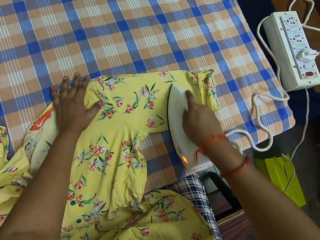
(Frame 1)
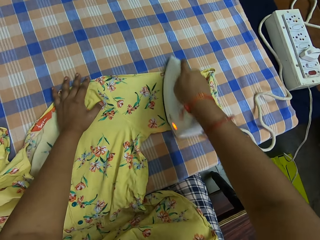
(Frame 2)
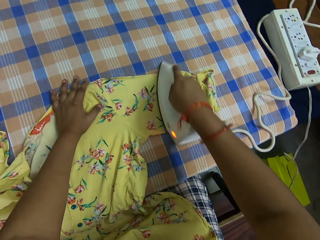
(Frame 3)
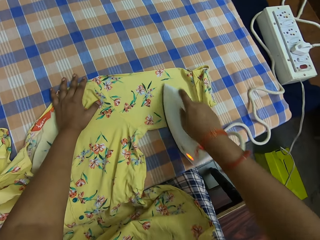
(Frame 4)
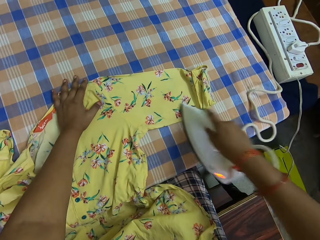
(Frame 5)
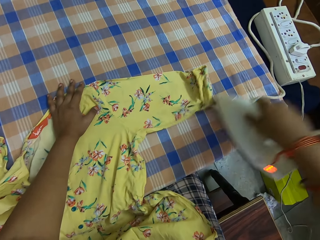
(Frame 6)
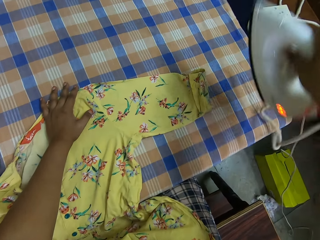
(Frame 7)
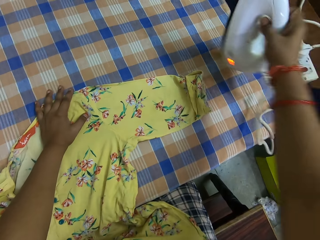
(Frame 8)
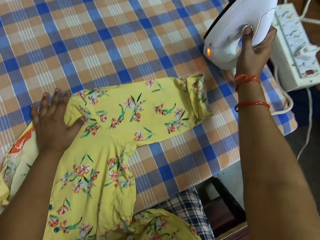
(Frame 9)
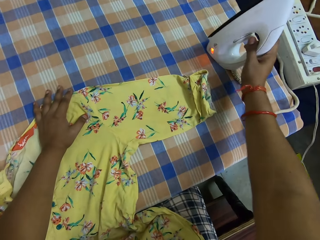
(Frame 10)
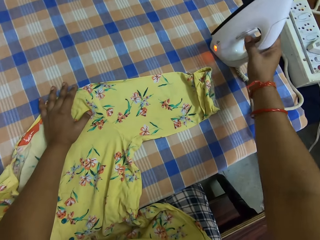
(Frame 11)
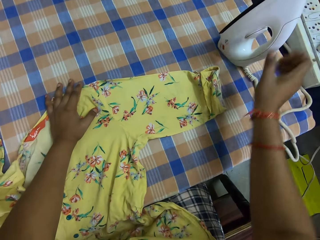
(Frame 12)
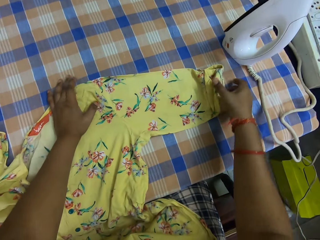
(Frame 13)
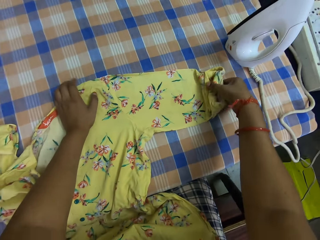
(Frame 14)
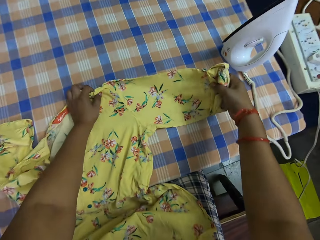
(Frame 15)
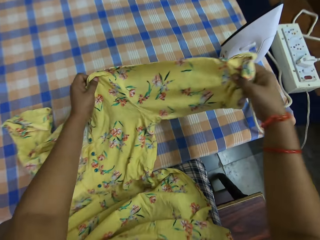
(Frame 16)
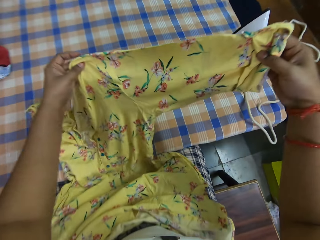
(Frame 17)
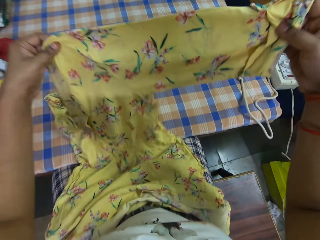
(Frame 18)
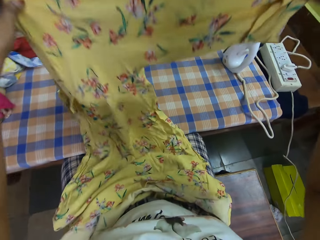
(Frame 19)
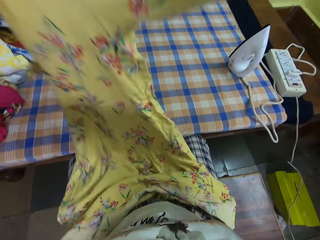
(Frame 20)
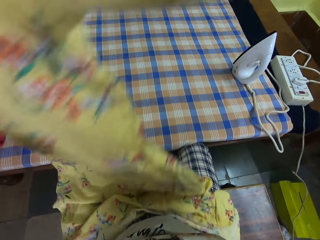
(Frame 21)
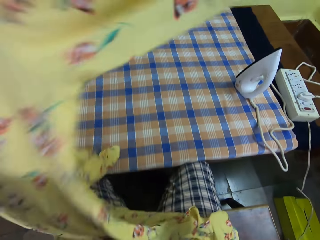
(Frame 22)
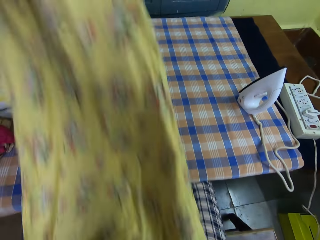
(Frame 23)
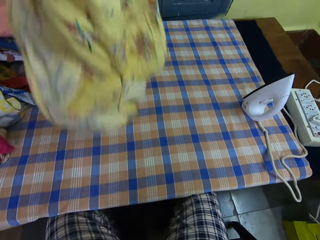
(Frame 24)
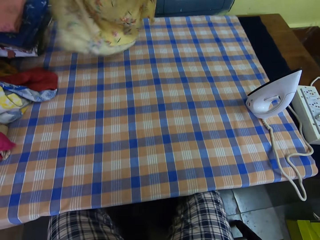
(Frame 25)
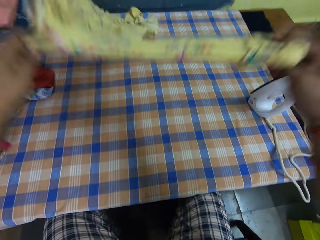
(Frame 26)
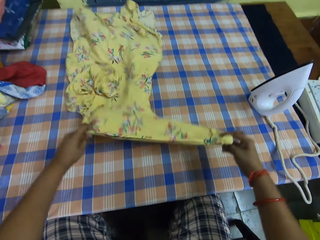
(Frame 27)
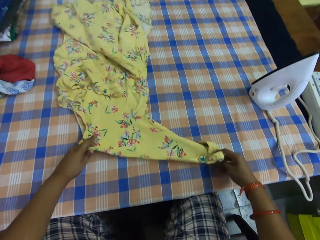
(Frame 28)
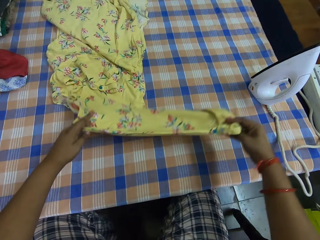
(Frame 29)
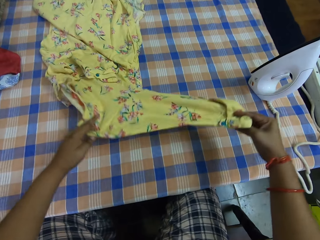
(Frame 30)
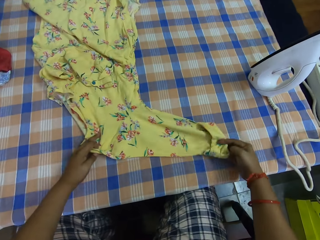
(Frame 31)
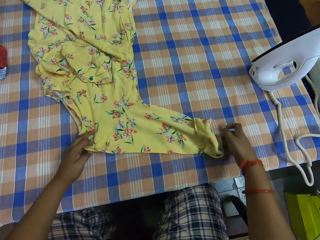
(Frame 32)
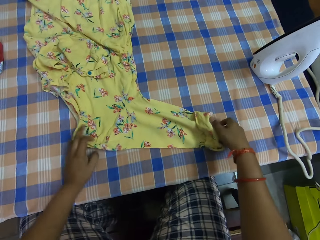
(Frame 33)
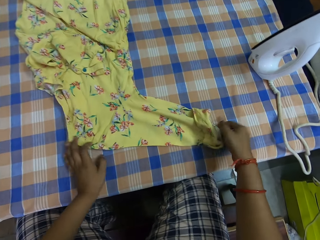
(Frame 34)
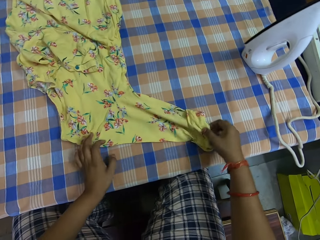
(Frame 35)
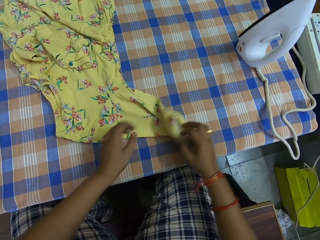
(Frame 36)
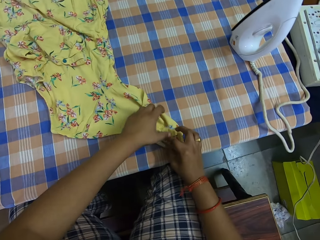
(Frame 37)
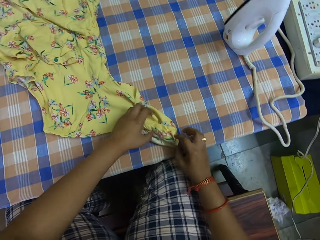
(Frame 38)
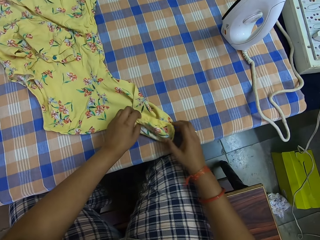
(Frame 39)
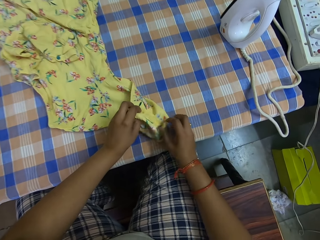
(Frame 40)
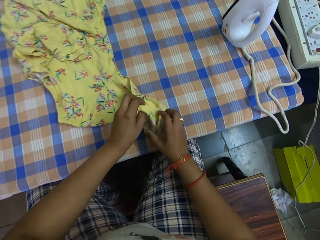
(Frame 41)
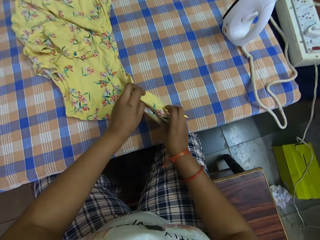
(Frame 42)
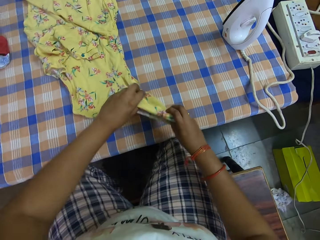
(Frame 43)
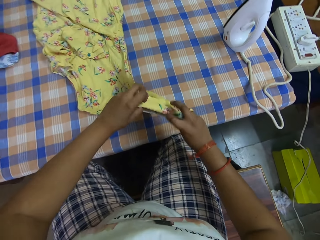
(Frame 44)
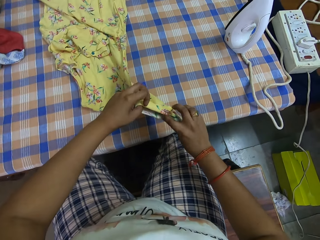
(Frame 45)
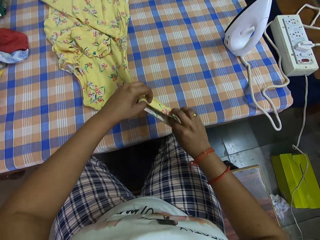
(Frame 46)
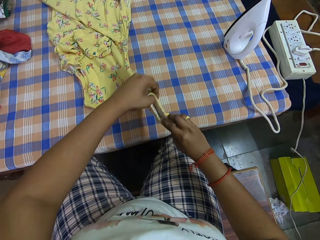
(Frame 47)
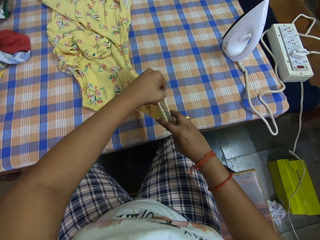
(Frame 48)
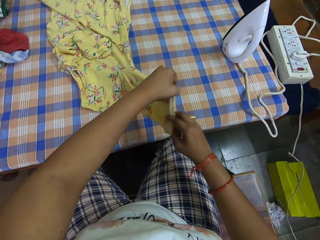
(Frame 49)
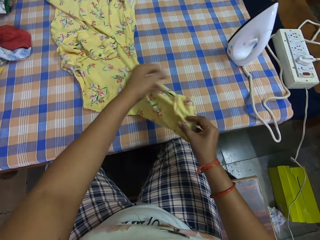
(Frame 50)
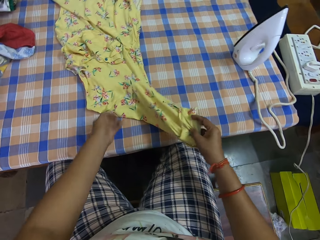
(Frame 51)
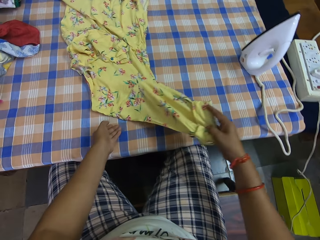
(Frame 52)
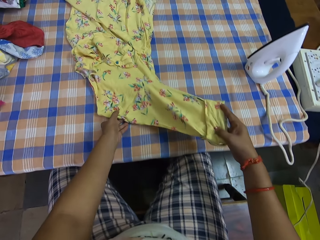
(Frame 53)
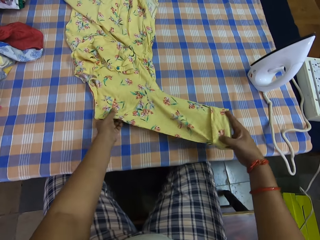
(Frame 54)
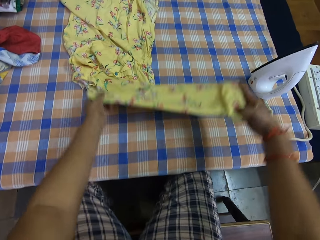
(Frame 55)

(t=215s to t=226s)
The camera wearer places the iron on the table. They lift the cloth. They straighten the cloth. They place the cloth on the table. They straighten the cloth.

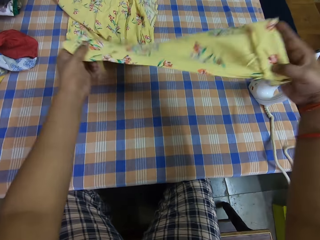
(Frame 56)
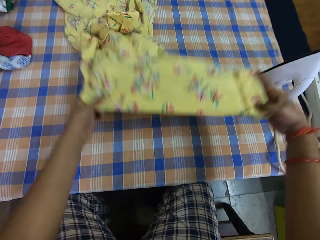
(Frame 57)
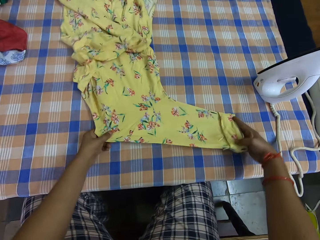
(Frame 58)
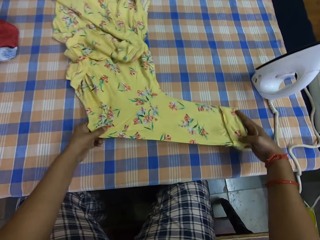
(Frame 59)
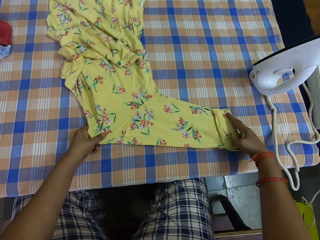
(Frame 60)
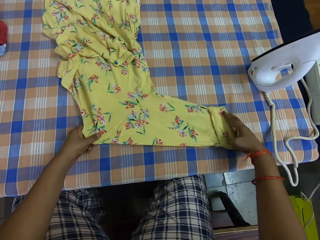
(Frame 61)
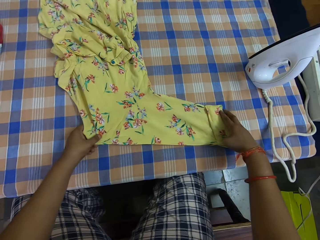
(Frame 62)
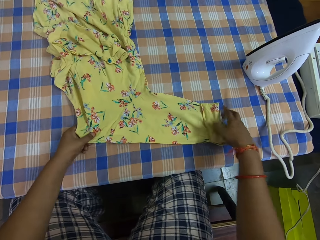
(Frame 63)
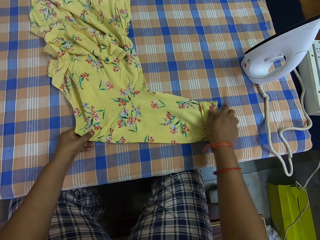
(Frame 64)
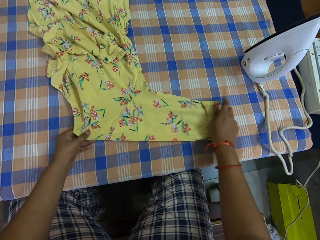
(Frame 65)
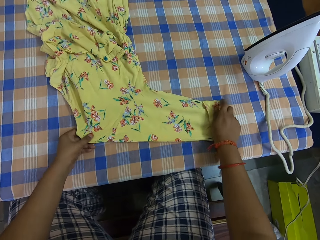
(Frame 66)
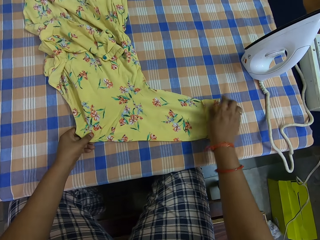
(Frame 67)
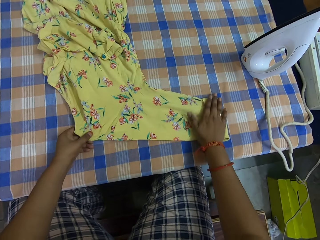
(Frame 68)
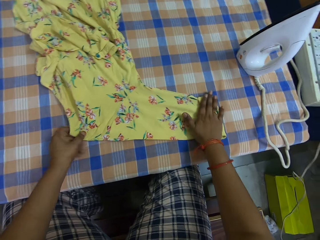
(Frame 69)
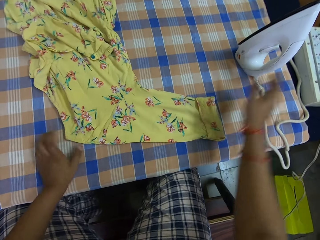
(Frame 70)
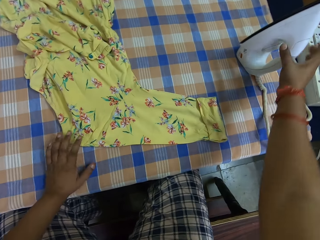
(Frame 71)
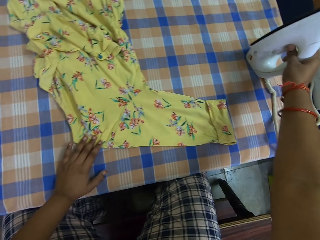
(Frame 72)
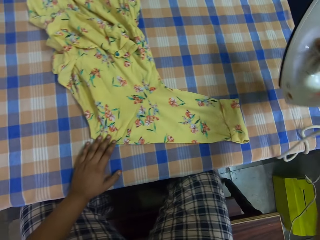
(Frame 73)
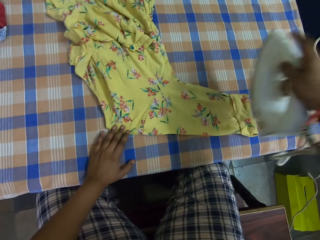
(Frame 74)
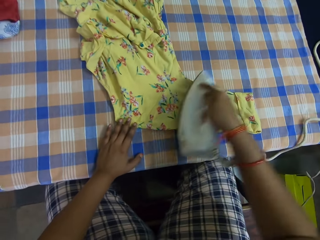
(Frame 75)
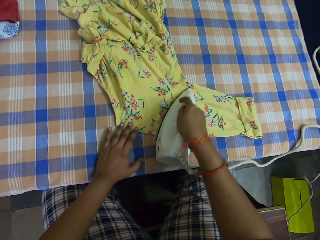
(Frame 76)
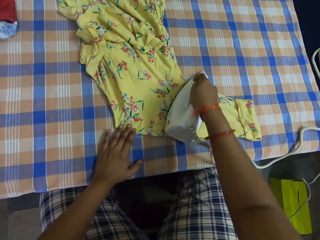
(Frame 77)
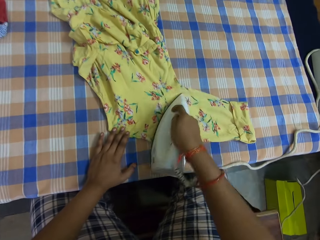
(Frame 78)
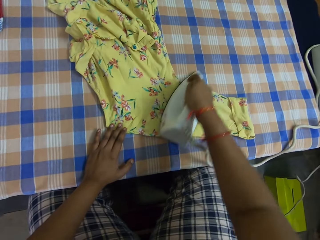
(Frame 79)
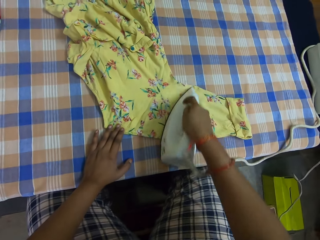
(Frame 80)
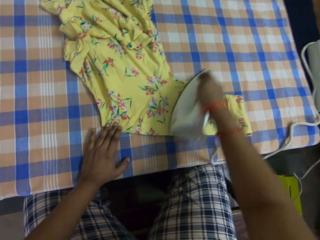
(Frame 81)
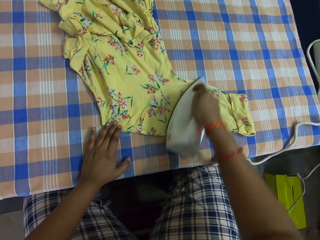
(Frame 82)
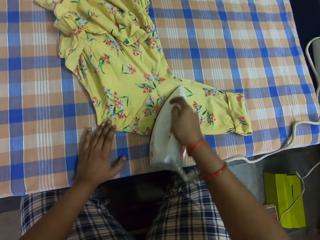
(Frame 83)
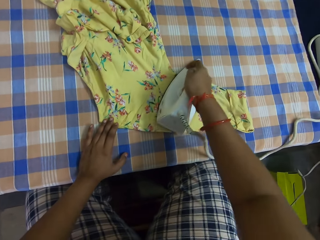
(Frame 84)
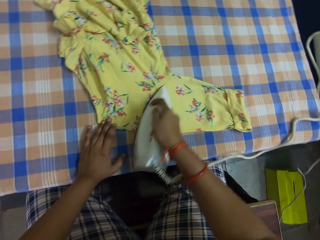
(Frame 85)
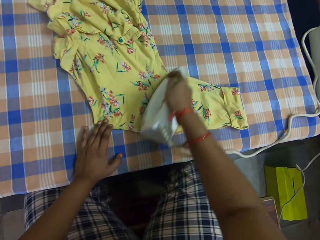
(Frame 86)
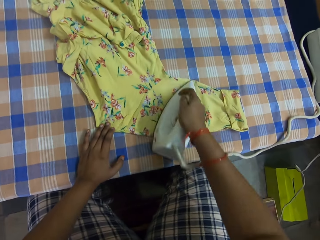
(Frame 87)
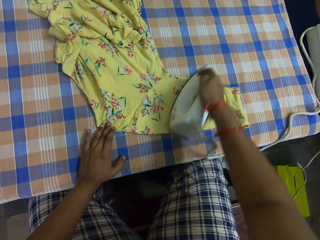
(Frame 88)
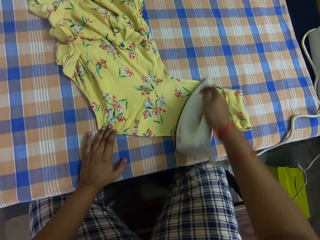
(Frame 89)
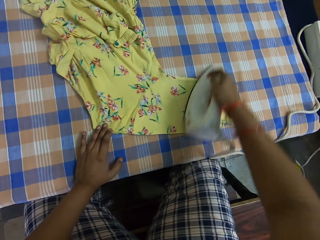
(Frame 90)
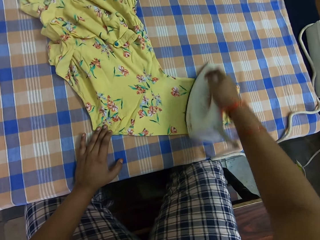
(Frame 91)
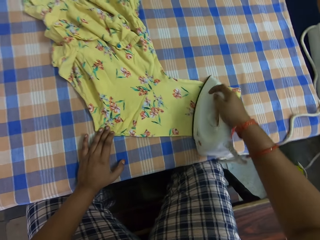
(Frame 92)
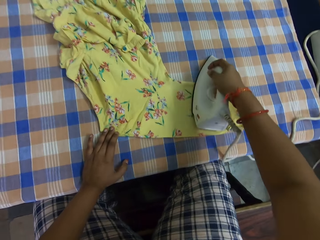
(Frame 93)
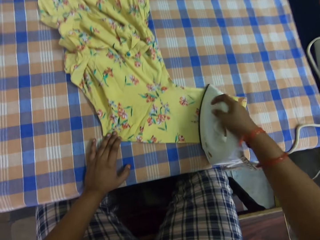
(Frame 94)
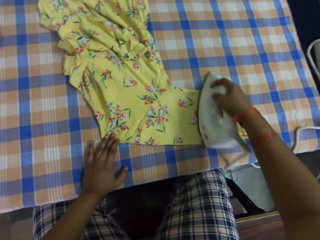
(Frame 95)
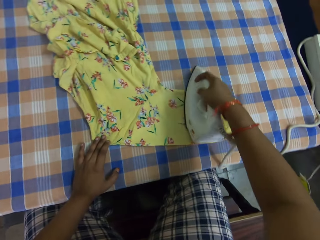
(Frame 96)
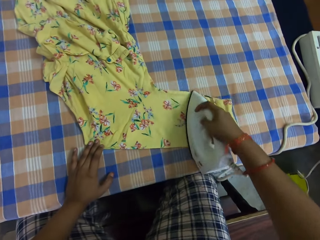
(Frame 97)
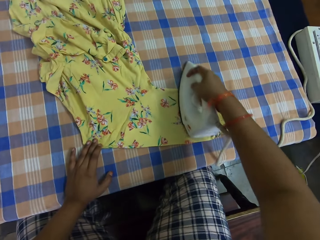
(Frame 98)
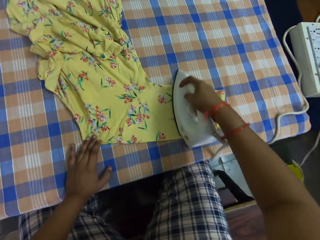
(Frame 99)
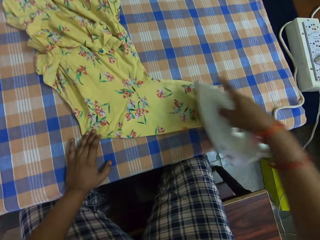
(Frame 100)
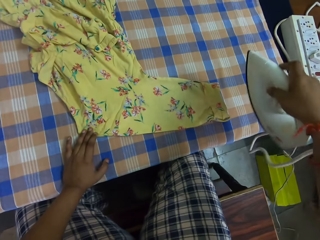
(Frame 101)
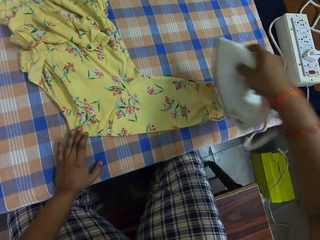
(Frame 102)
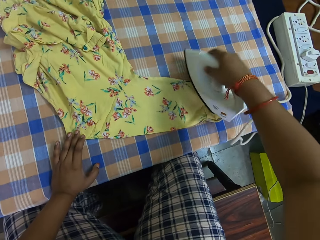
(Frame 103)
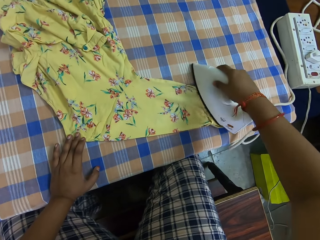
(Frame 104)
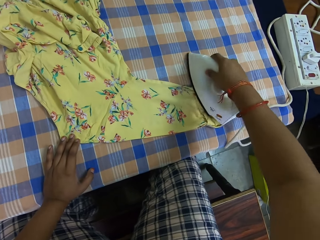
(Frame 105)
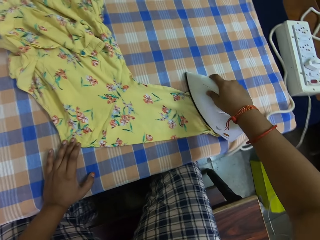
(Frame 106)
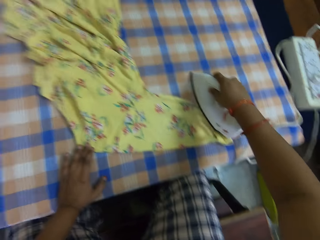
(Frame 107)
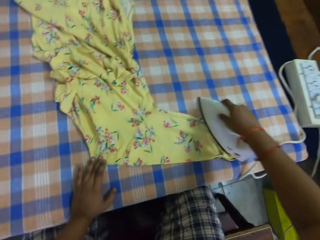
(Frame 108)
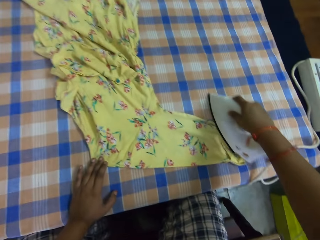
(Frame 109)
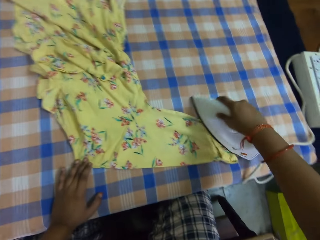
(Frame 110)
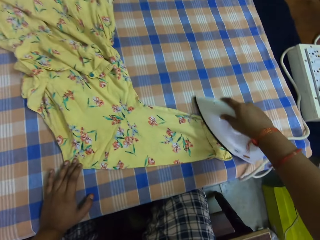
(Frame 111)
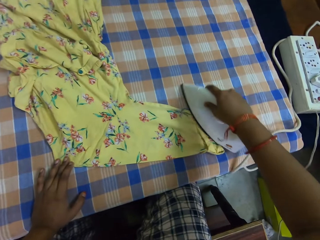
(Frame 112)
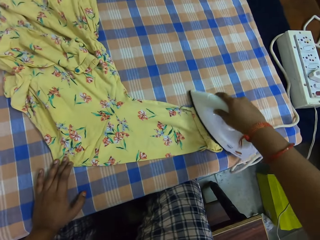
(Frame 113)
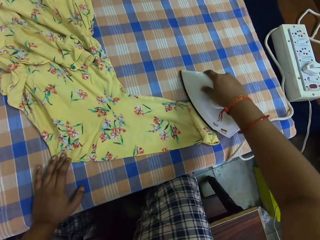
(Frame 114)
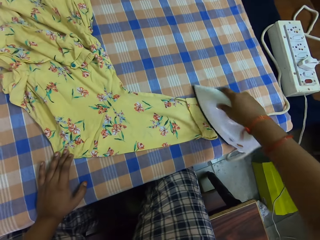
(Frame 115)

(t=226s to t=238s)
The camera wearer holds the cloth in place. She takes the iron on the table with her right hand. She irons the cloth with the iron.
